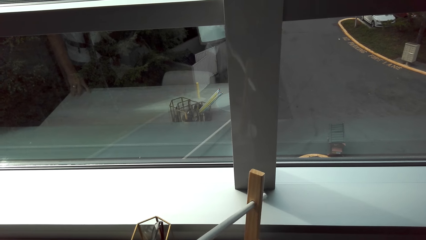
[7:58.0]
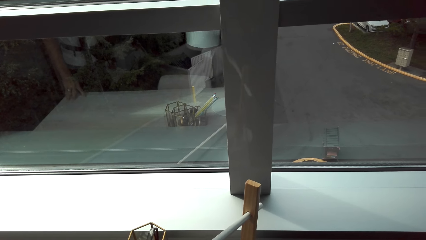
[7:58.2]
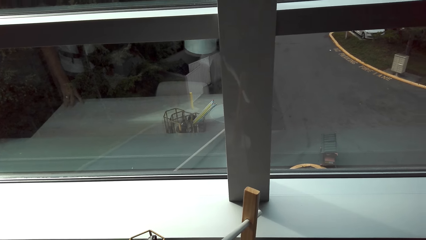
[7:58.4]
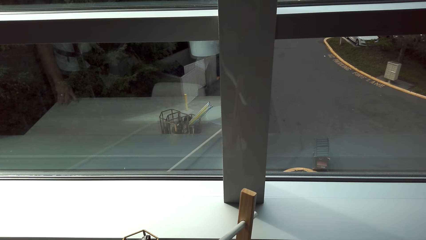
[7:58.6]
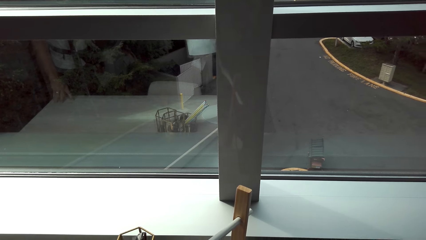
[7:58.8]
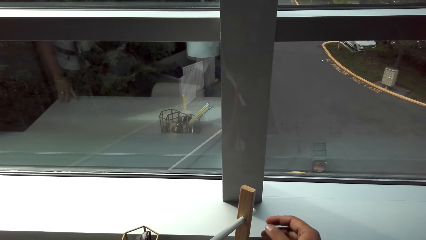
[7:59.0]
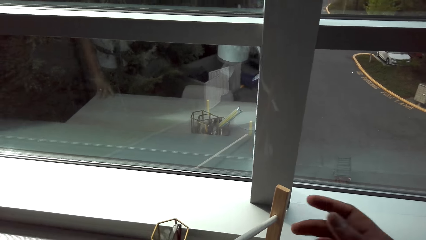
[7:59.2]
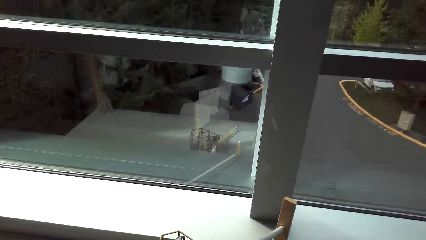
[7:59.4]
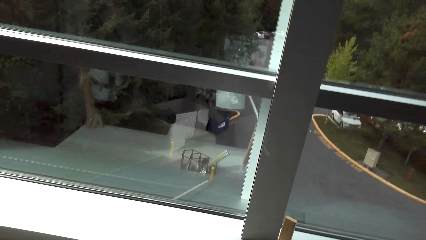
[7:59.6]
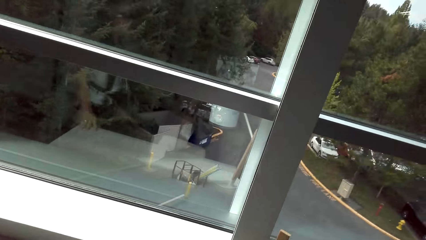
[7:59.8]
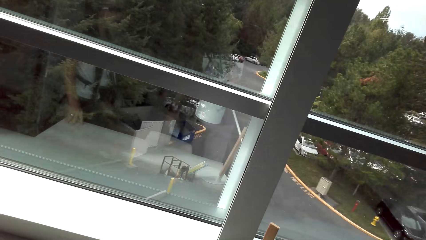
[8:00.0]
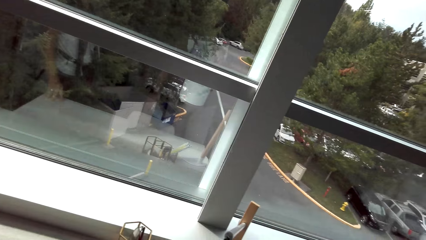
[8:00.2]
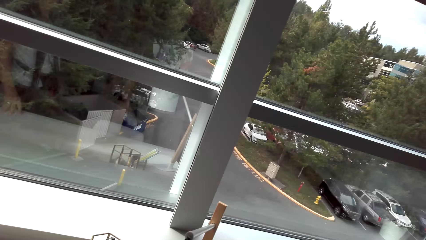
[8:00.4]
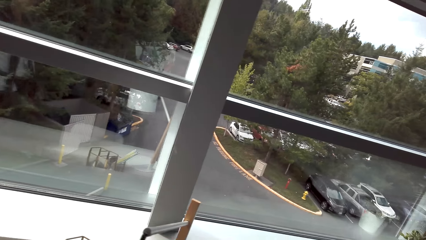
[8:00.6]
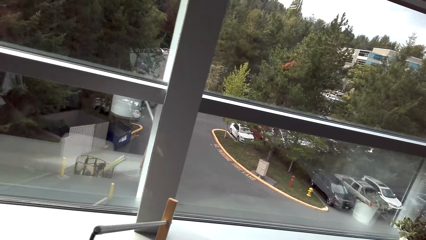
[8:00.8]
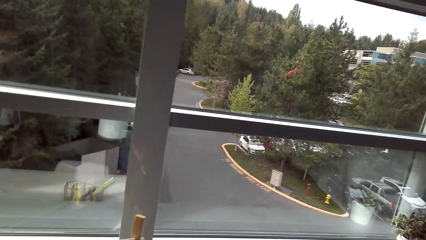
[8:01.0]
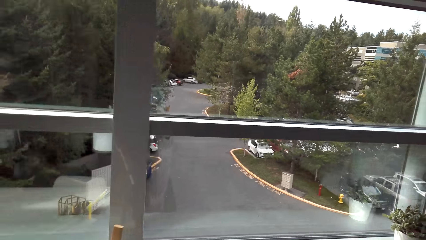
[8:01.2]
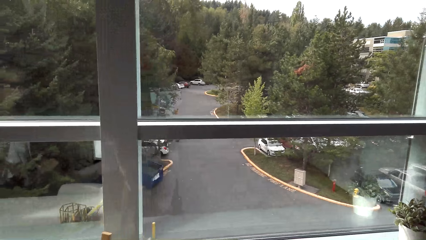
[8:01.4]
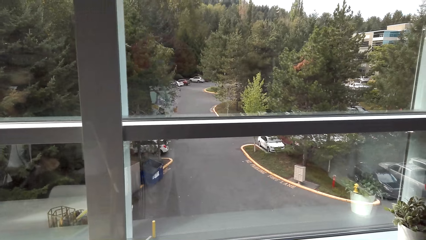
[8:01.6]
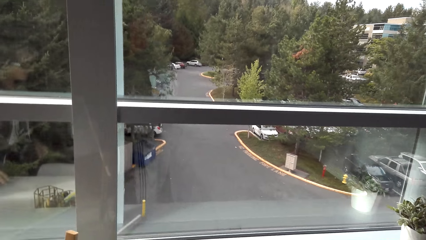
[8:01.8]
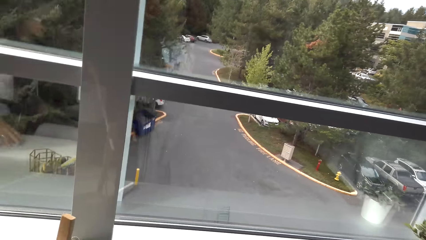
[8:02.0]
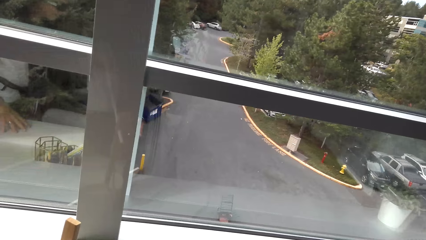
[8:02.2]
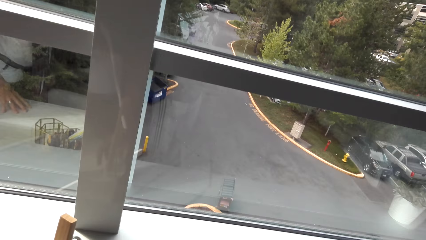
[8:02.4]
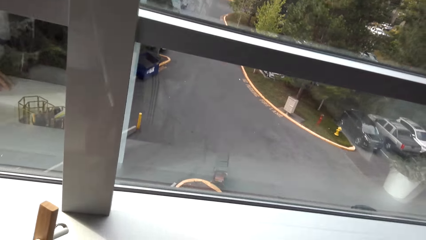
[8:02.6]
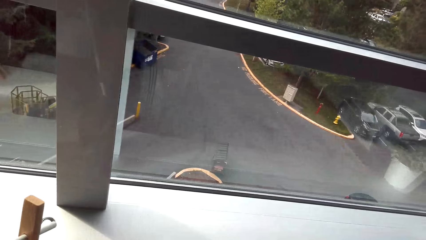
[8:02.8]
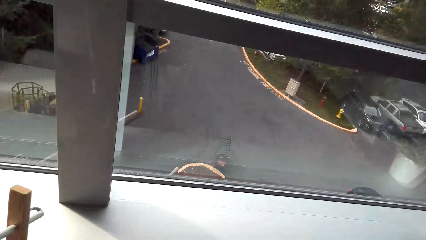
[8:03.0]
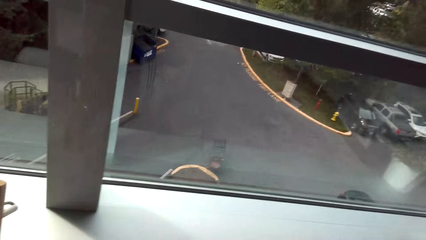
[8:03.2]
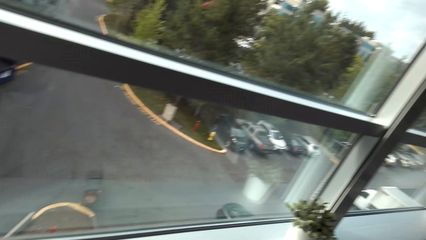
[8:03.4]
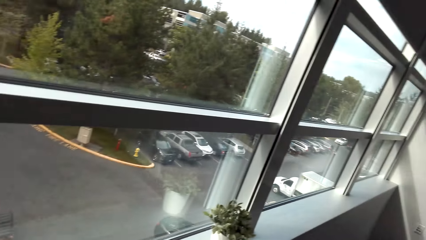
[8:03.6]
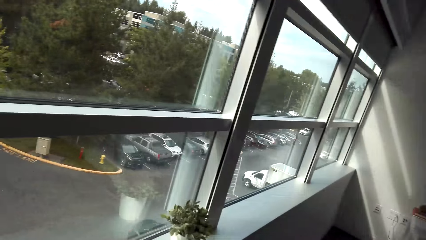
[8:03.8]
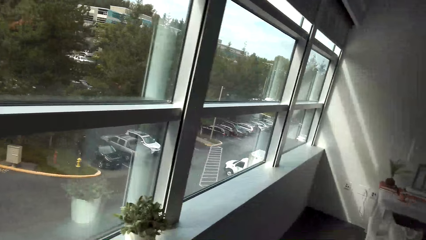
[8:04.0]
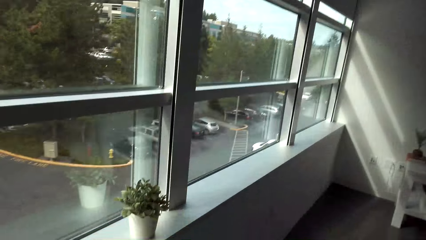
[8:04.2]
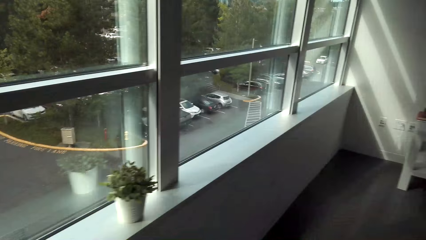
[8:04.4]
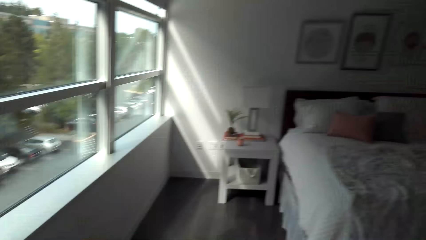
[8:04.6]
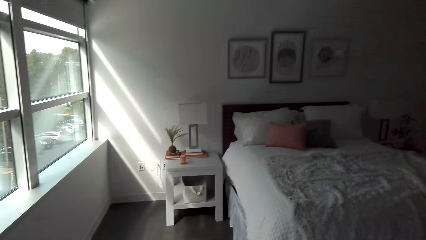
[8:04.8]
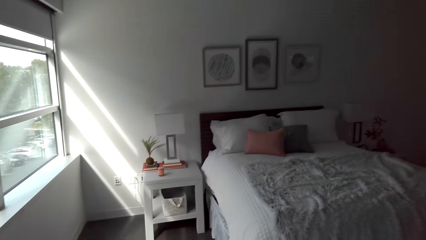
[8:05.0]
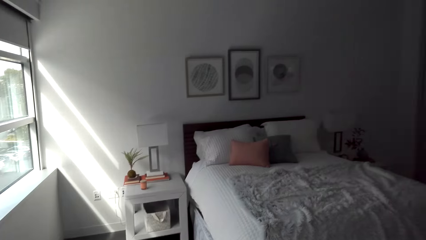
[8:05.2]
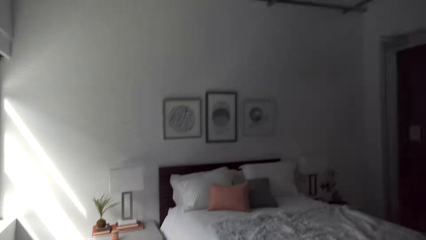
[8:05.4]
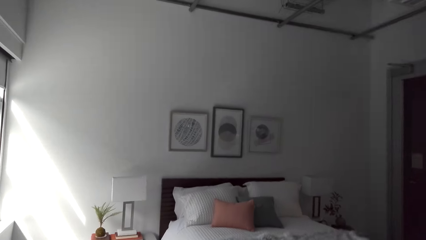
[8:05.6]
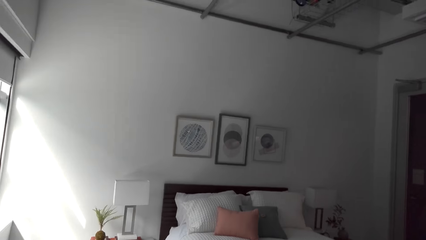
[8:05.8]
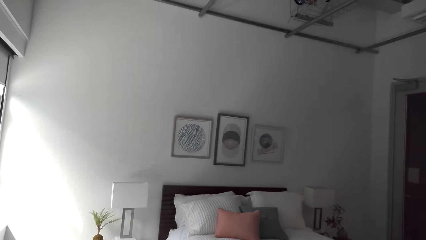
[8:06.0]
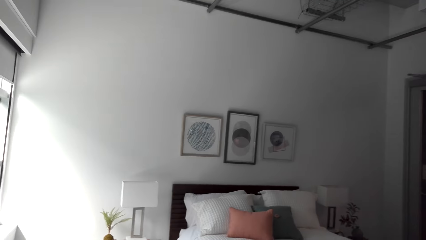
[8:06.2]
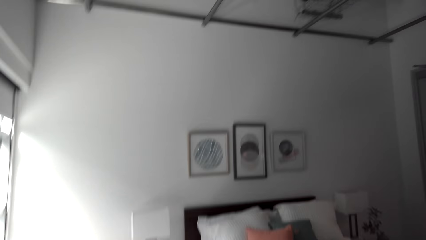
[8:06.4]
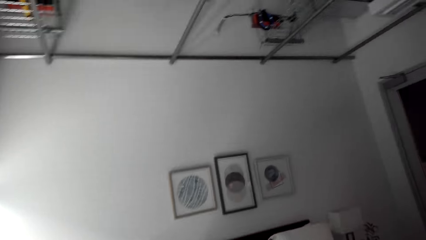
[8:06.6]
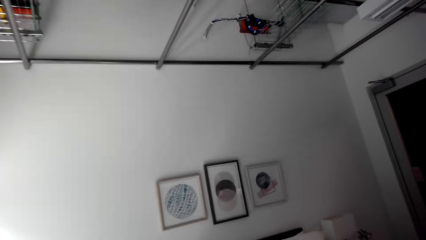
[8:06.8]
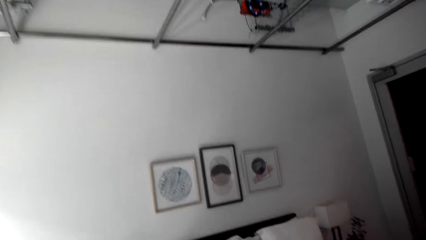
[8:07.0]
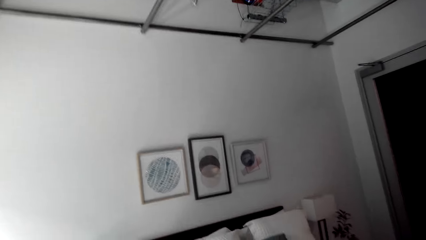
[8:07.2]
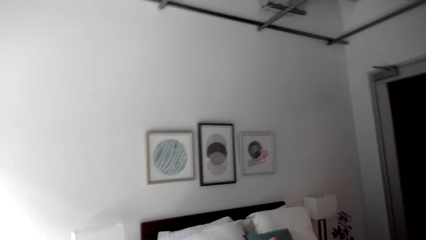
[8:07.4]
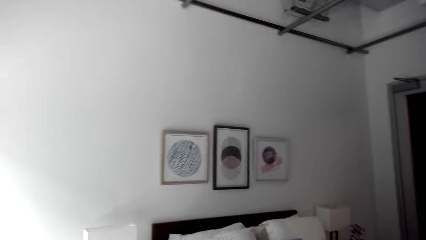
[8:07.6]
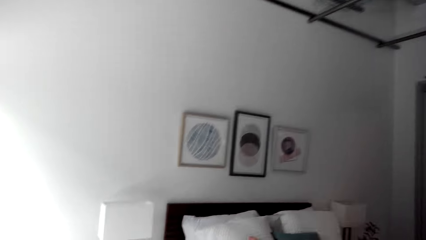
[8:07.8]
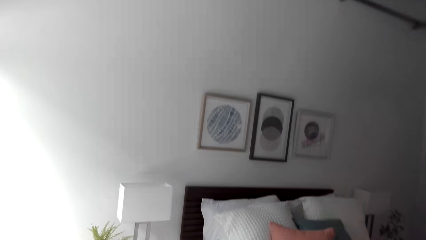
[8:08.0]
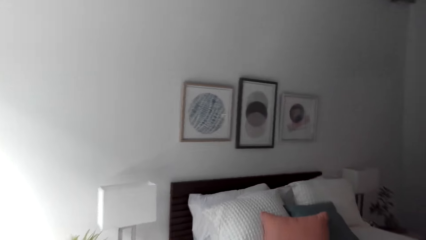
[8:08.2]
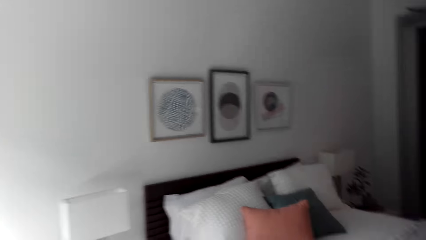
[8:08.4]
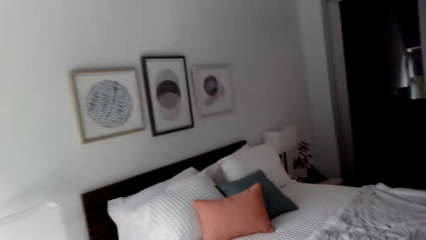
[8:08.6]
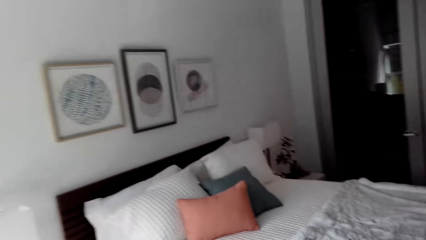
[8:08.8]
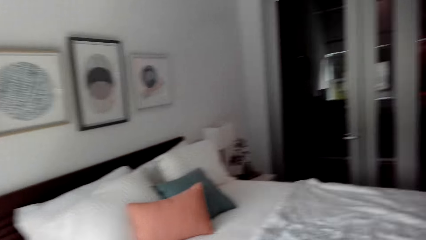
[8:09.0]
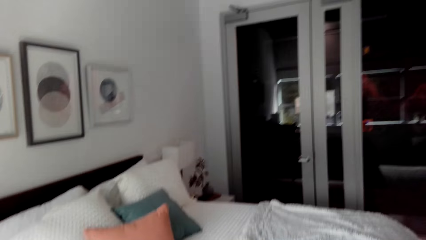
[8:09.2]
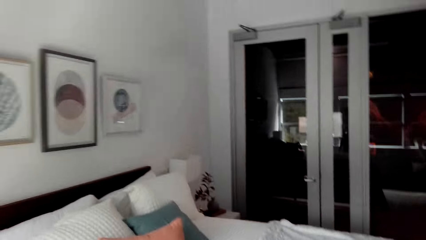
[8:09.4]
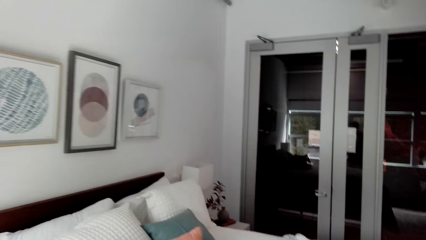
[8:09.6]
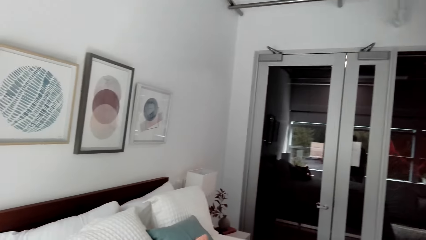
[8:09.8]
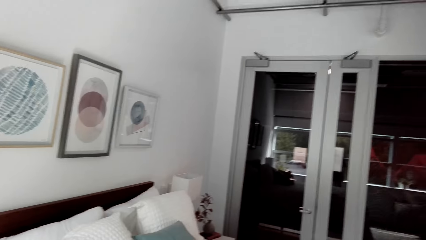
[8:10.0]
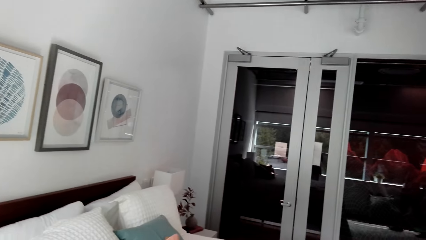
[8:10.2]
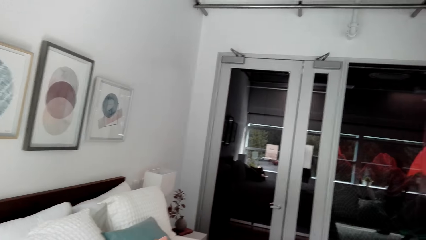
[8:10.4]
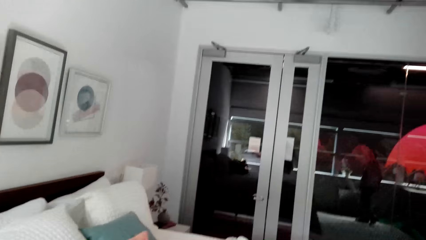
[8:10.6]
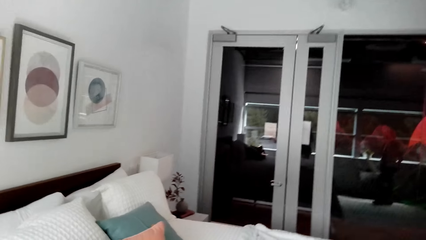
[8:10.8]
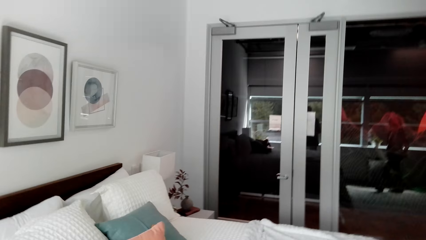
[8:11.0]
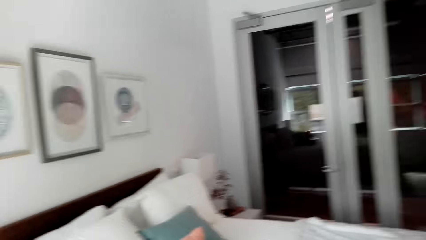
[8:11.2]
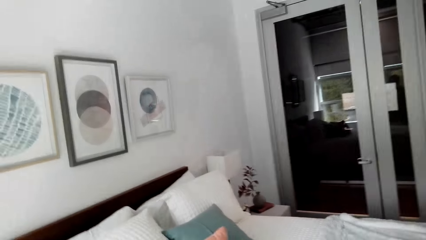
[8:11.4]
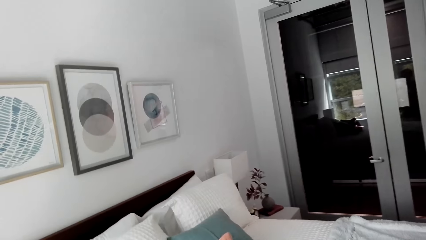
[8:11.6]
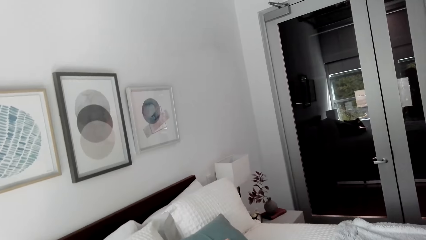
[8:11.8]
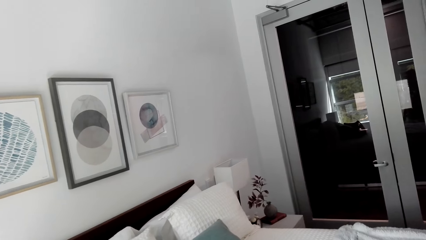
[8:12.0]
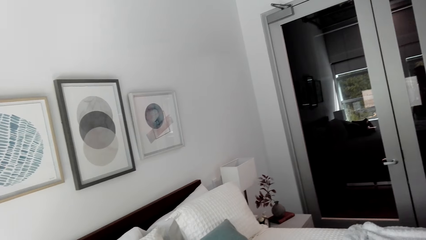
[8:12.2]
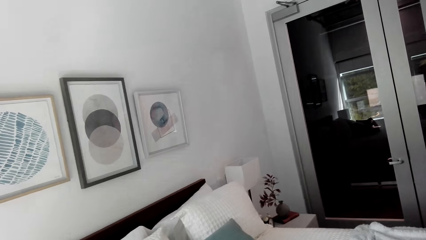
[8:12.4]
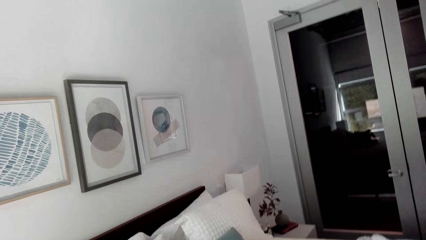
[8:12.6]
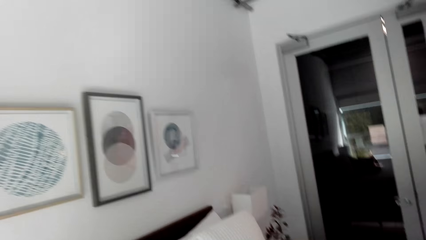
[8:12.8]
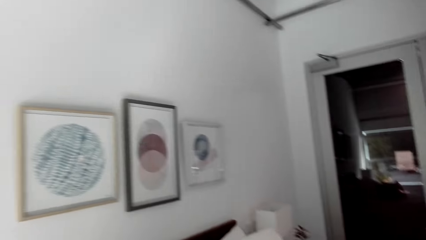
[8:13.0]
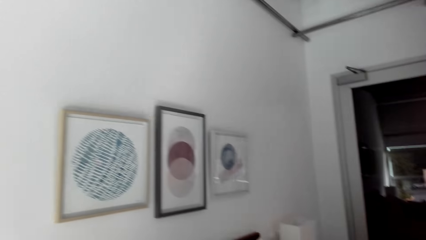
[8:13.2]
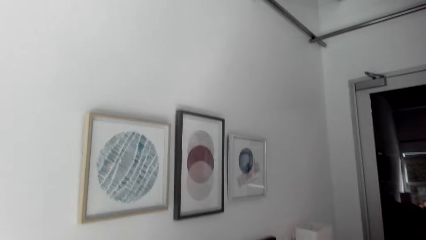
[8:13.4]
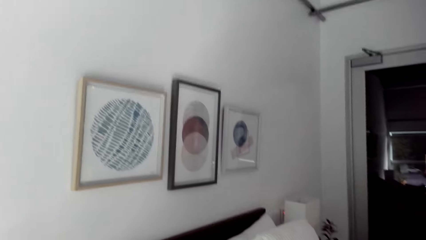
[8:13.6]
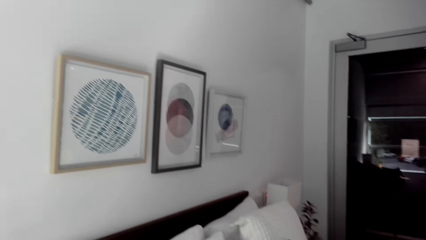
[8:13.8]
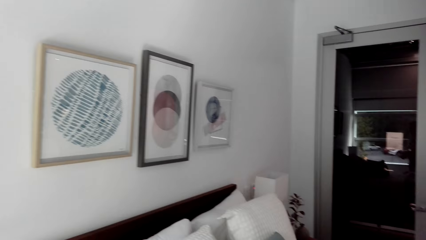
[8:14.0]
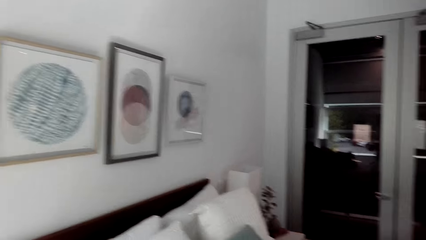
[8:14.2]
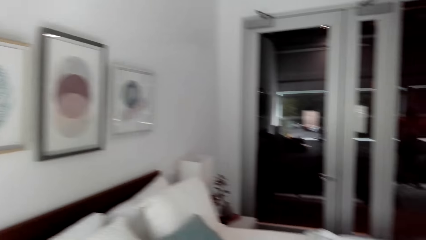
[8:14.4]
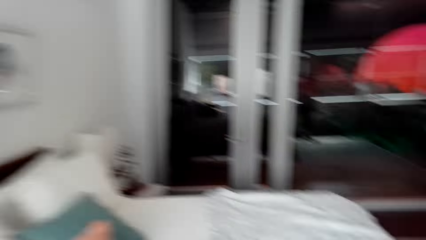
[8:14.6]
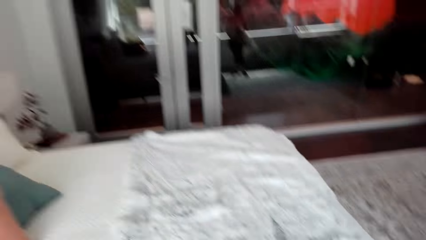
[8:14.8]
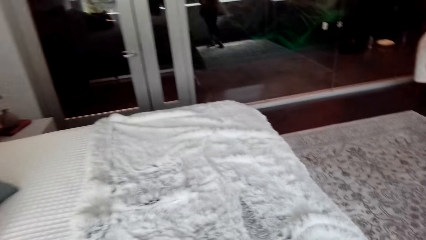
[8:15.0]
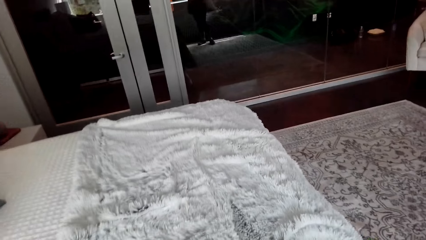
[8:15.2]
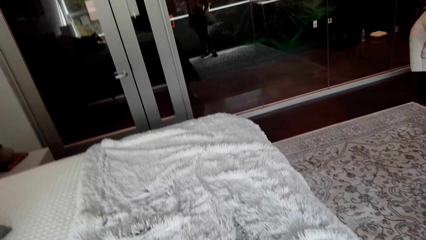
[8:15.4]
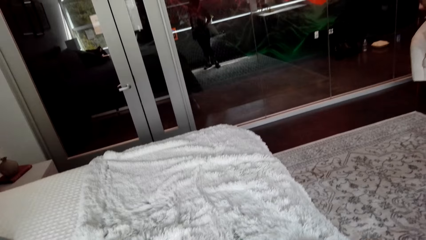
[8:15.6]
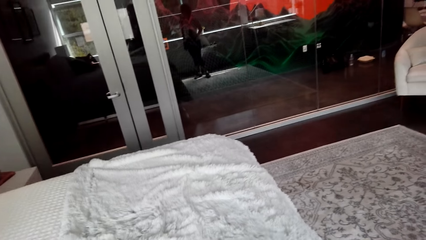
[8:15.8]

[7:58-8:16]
A person holds the shoe rack. The camera wearer moves hands. They look around and talk with the person. They look through the window. They talk with the person, look around and walk around. They look on the bed. They talk with the person and look around. They look at the picture frame.
